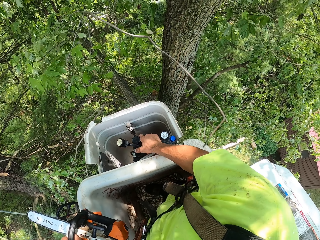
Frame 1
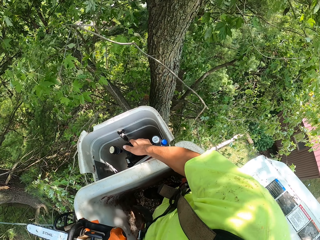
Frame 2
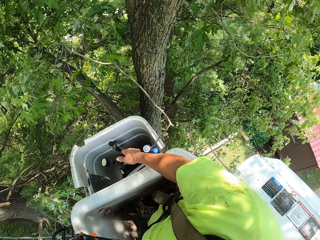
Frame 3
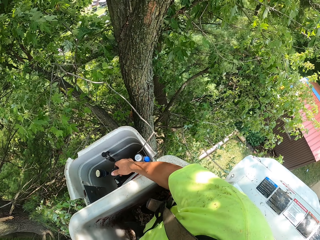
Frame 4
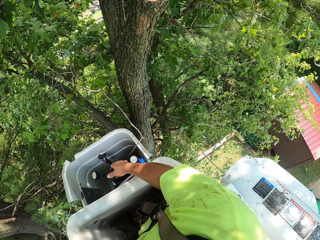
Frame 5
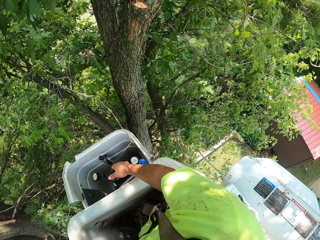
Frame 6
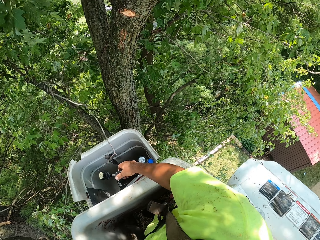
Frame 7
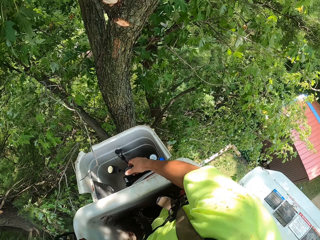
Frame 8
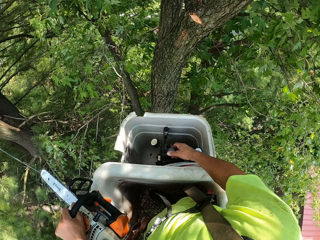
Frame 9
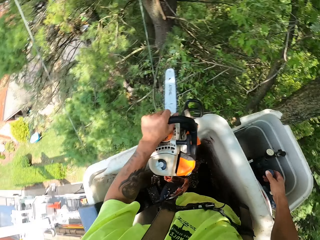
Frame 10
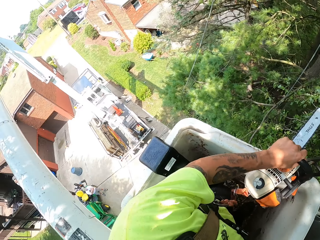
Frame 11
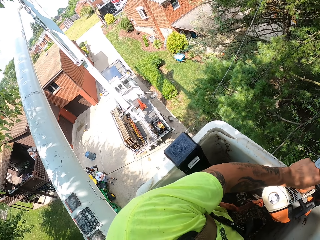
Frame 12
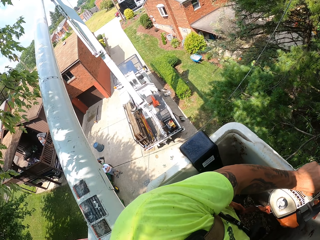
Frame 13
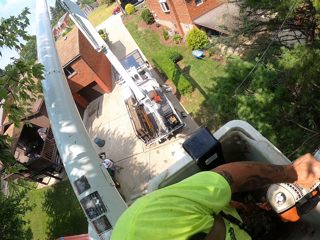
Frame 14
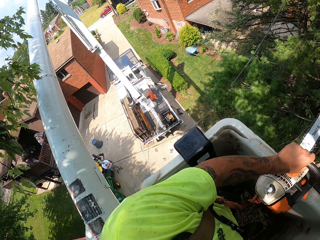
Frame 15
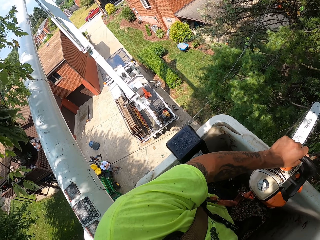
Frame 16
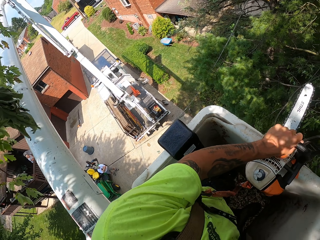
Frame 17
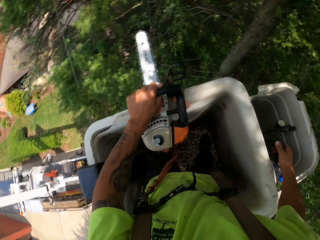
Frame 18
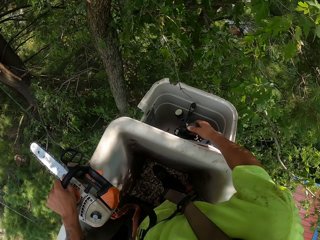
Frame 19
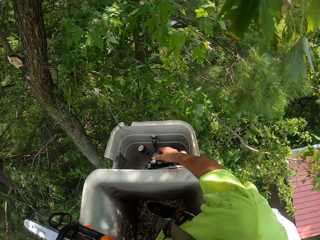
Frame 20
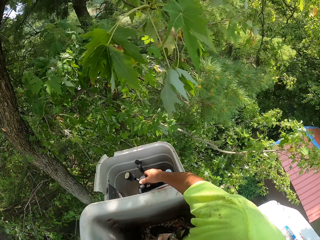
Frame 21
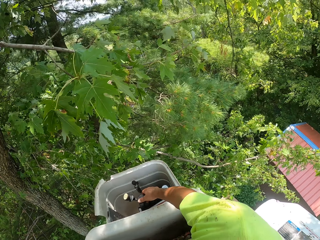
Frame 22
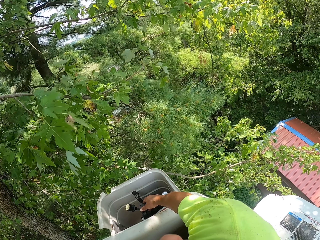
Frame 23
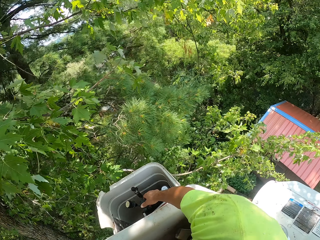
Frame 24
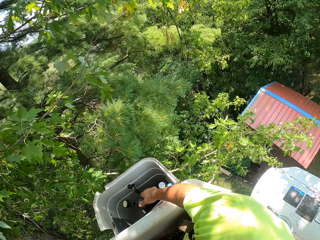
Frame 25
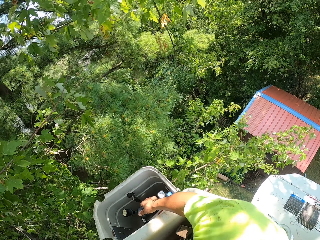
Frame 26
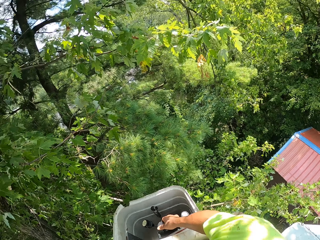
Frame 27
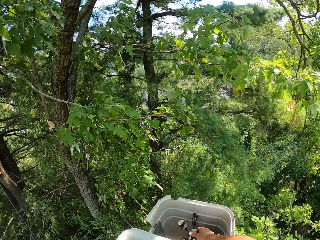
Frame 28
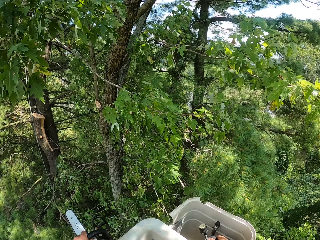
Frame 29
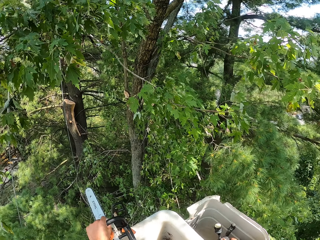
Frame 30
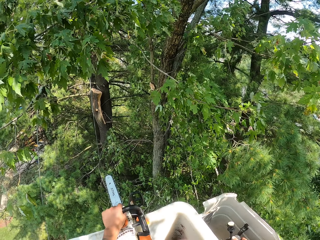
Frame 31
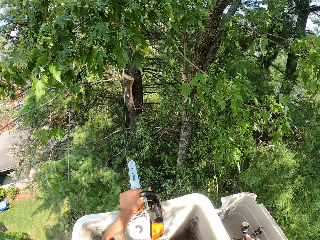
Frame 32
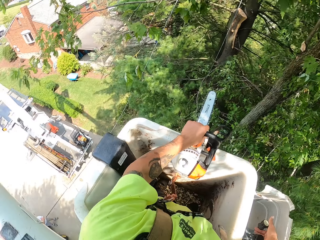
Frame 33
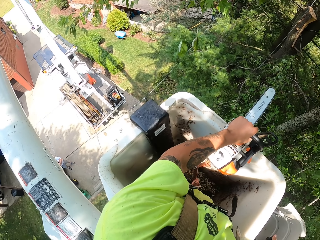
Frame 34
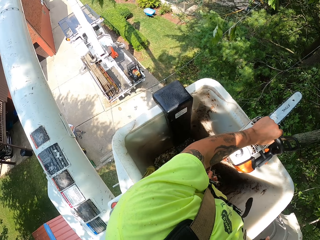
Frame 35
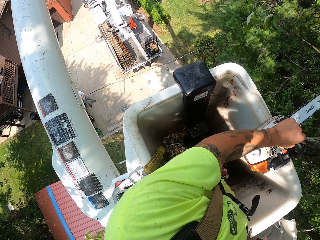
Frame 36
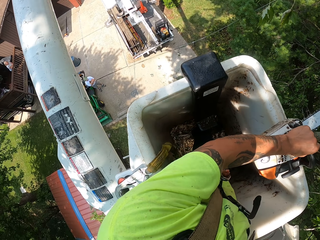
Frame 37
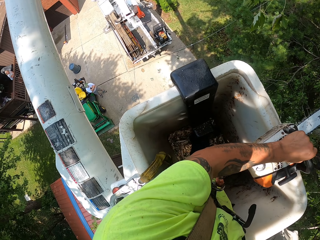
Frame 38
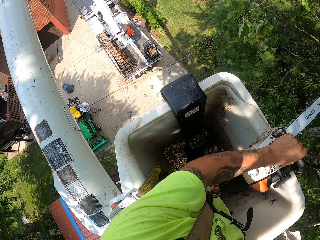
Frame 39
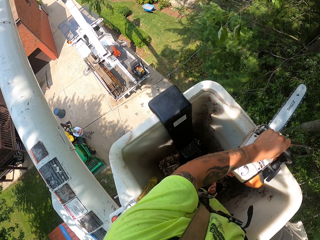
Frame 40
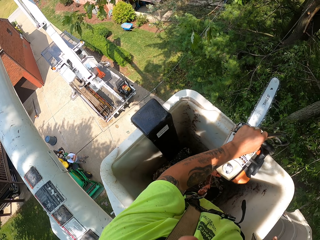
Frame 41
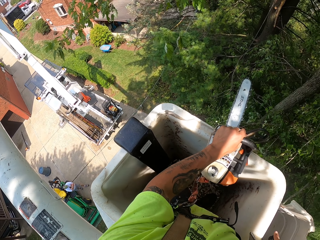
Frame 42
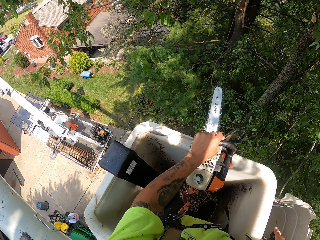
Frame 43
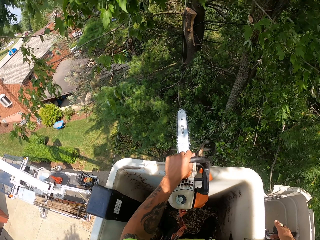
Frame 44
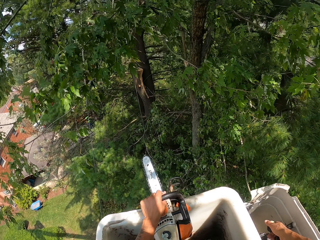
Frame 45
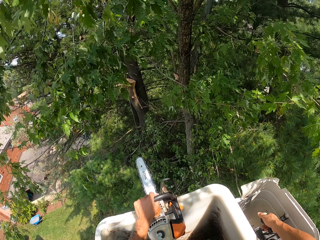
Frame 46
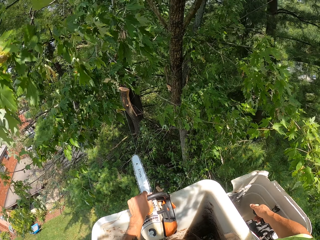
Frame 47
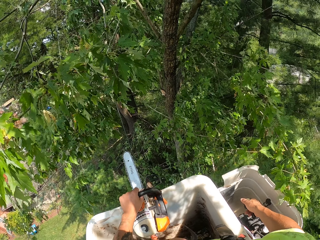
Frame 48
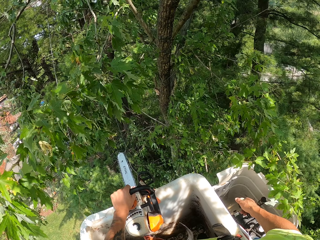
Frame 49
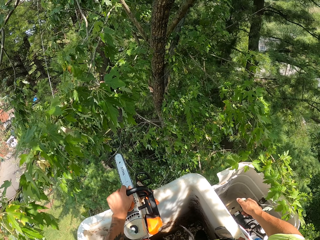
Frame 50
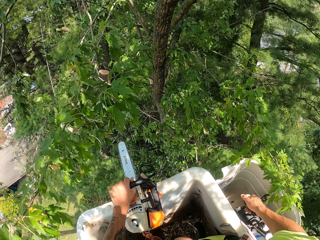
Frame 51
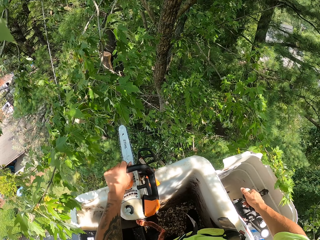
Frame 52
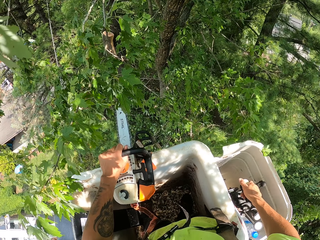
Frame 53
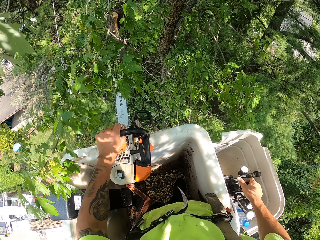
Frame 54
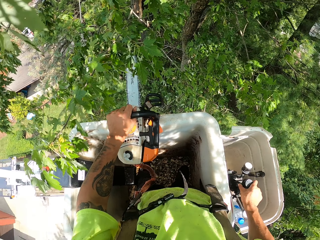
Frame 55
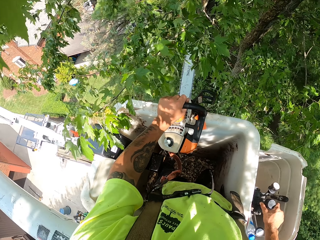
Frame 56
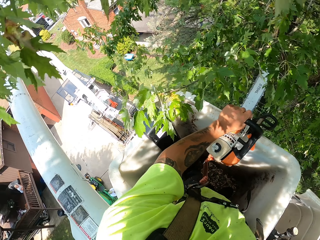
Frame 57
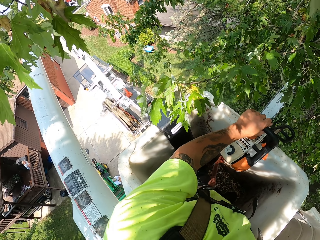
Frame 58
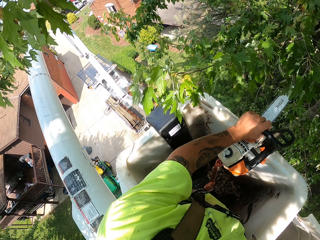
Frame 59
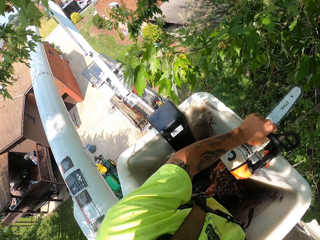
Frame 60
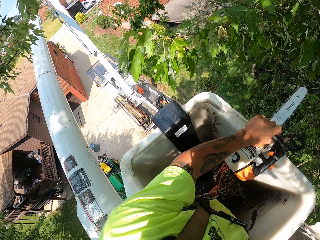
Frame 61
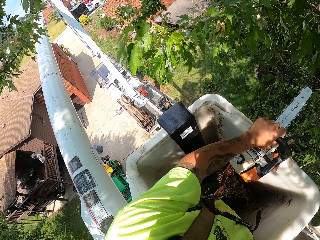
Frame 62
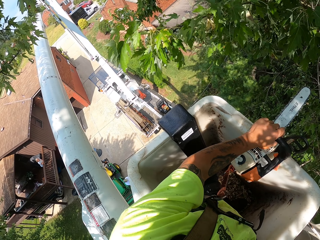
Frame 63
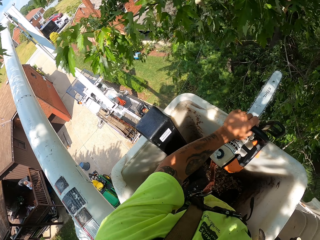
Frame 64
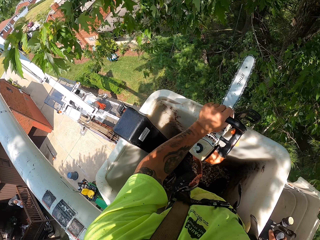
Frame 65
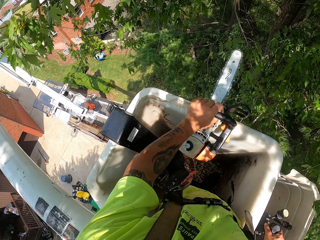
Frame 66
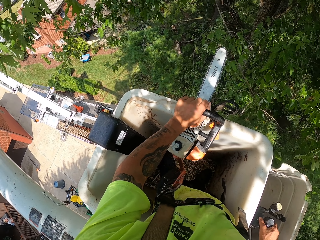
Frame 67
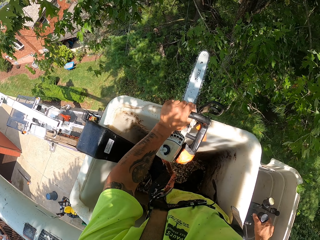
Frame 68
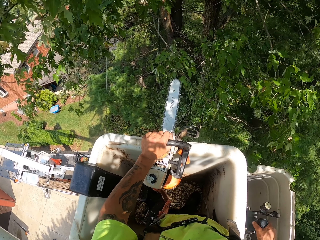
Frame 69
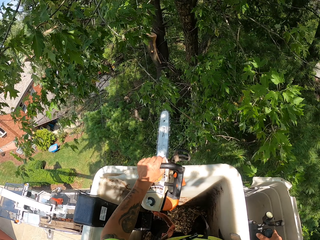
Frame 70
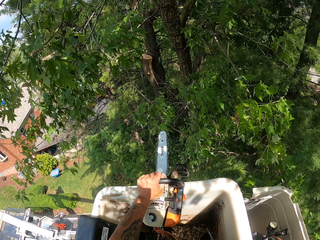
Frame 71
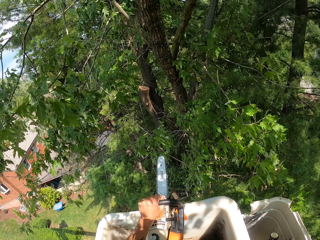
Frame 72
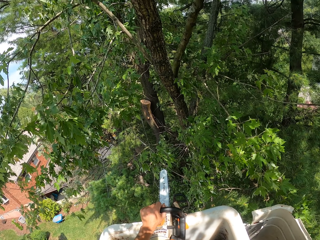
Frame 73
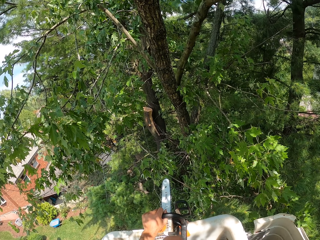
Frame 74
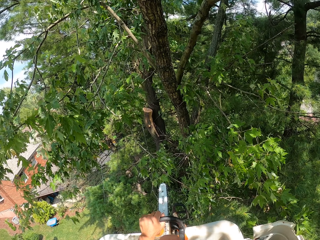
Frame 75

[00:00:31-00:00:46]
The camera wearer adjusts something. They adjust something again.

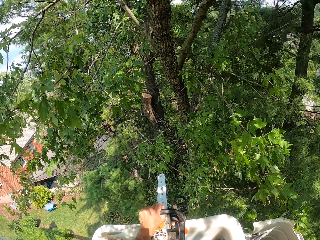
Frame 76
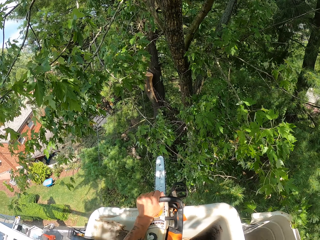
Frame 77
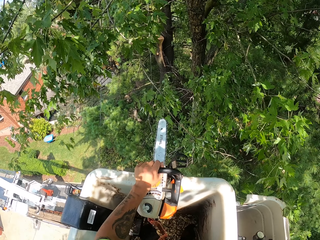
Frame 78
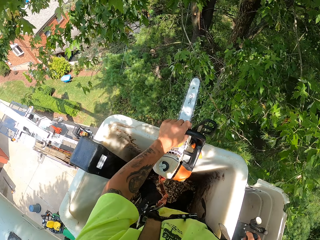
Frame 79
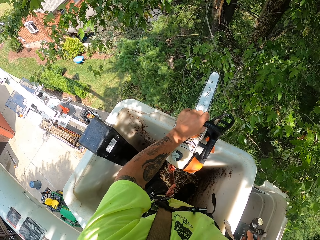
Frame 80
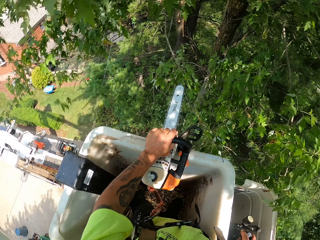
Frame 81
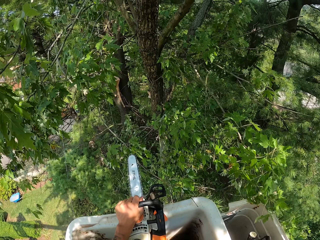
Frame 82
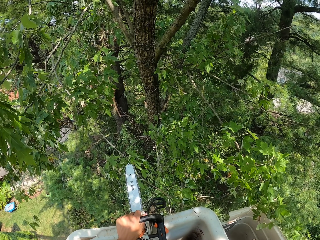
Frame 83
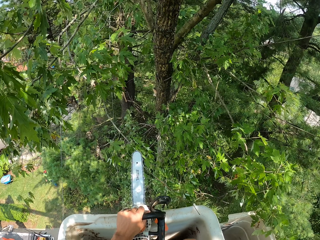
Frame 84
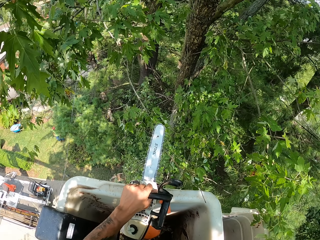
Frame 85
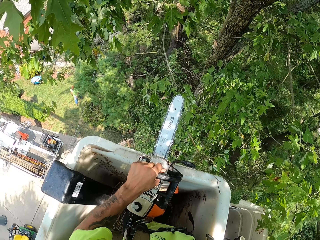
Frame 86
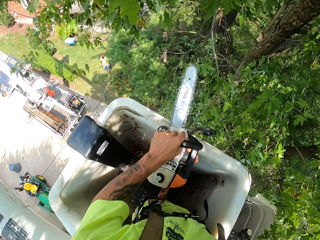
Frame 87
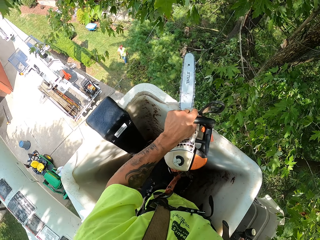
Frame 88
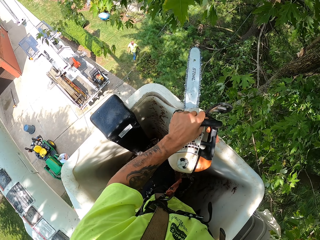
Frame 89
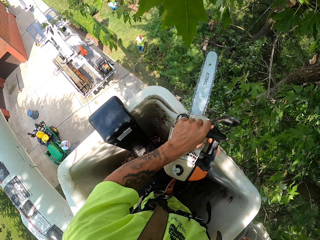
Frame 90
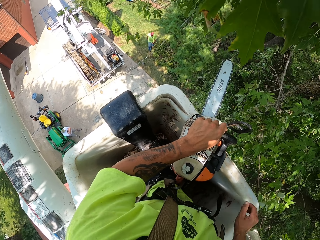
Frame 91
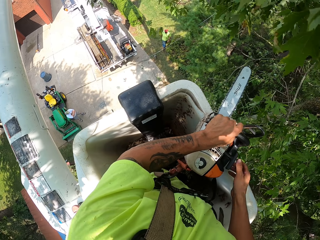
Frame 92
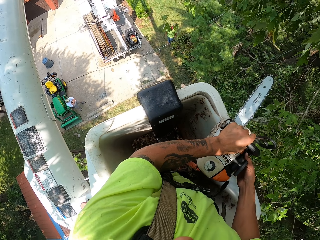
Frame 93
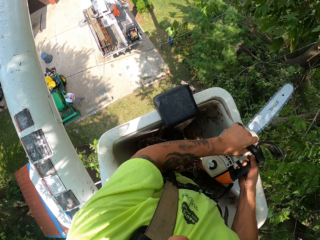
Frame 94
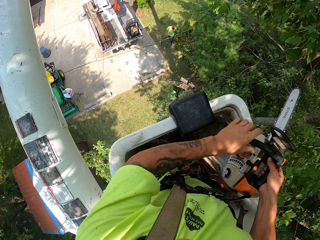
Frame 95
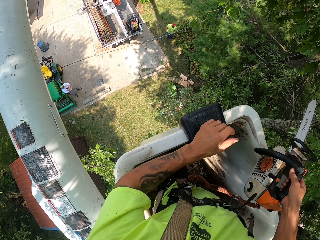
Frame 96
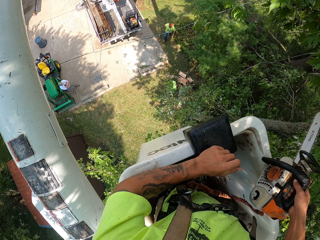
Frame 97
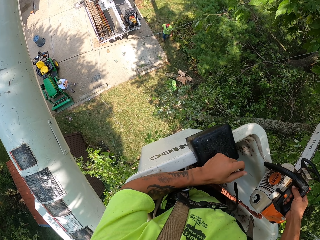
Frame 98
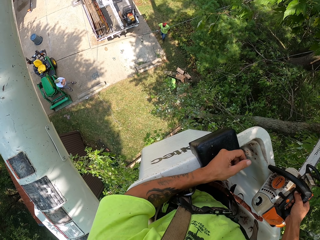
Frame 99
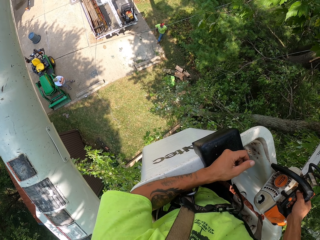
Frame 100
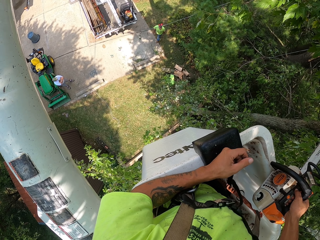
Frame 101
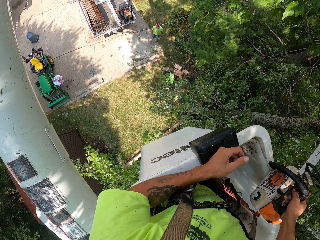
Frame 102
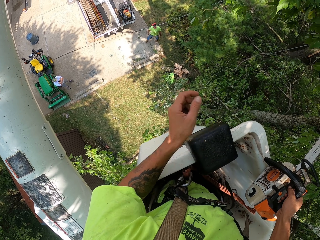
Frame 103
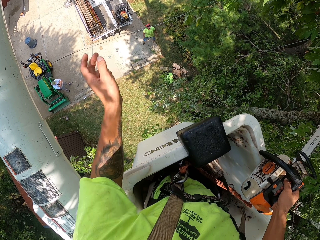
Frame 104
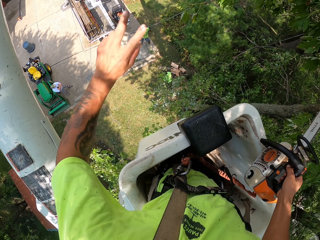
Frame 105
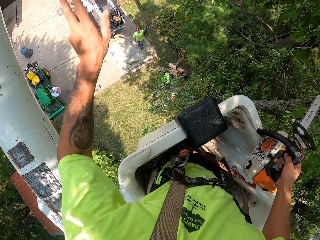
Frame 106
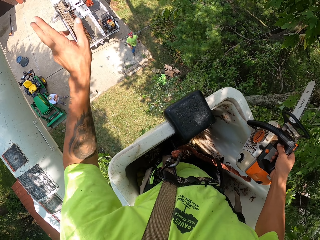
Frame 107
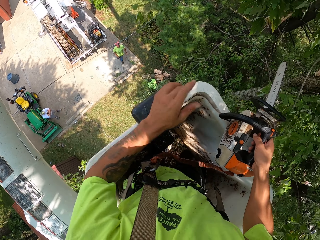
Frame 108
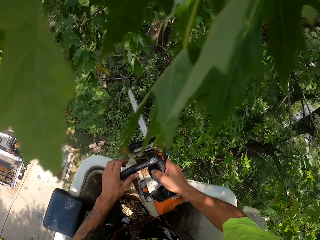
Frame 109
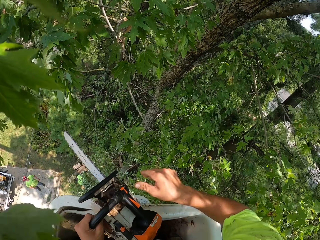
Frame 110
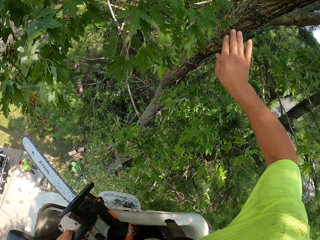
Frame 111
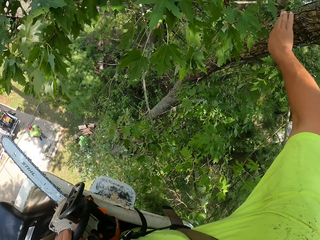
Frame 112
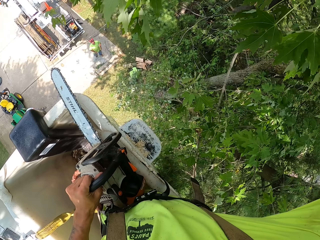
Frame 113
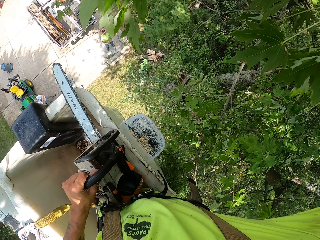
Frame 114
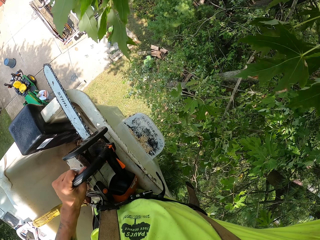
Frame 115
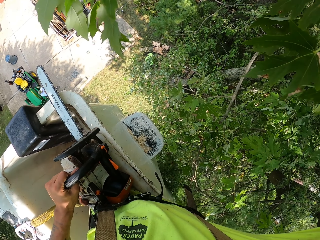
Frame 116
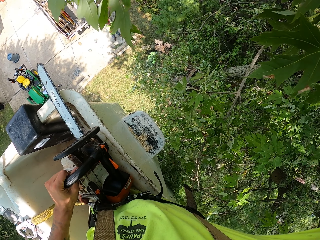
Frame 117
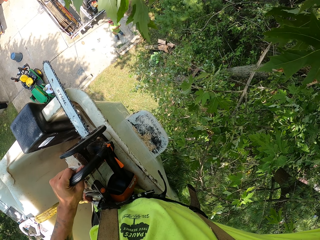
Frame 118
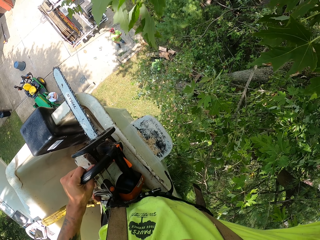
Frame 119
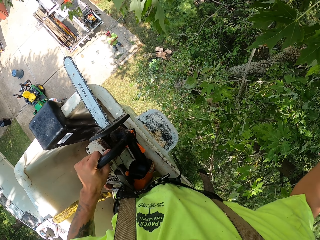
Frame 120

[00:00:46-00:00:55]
The camera wearer holds the chain saw with his right hand. He converses with the man. He uses hand gestures.
